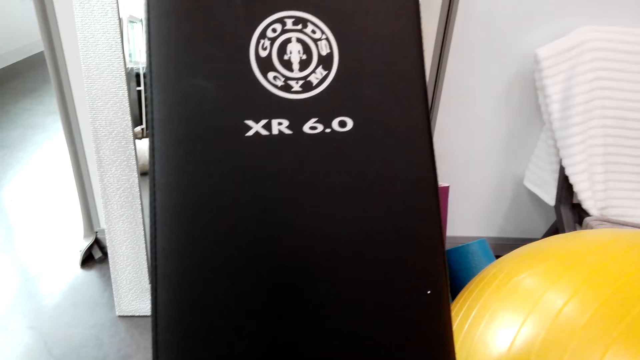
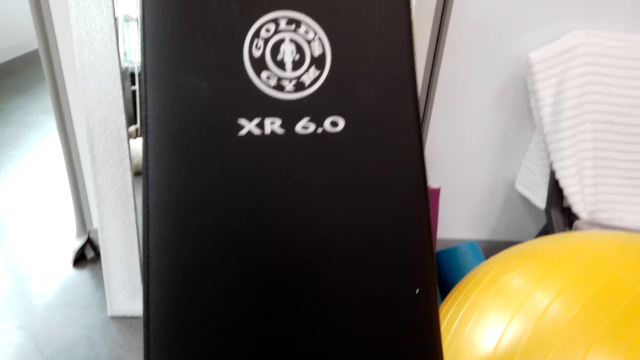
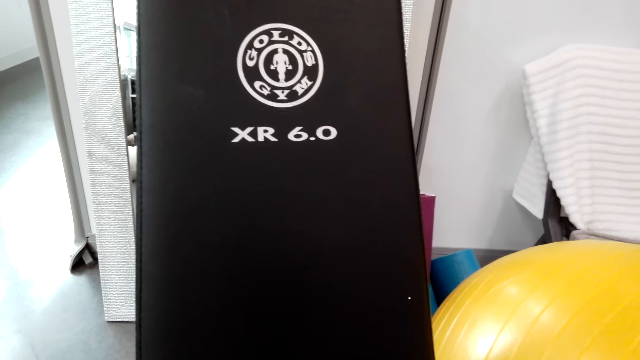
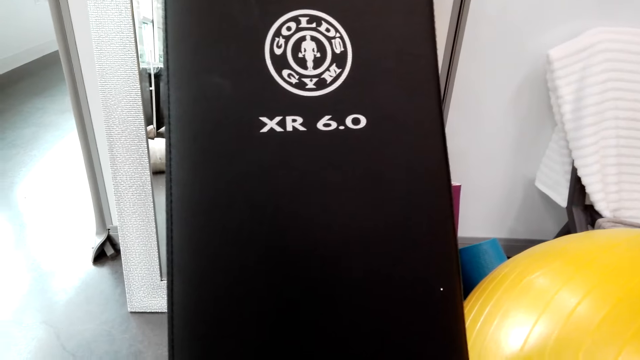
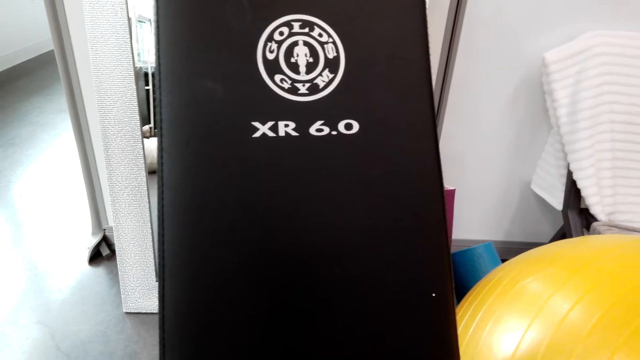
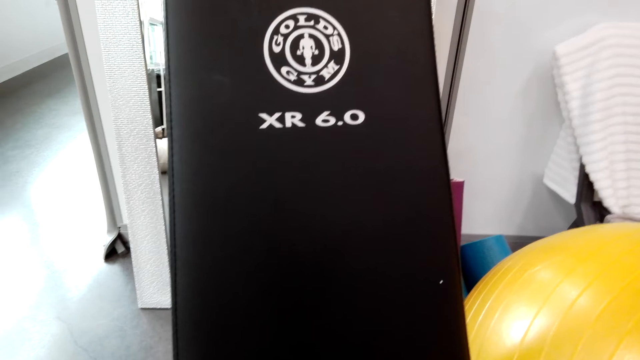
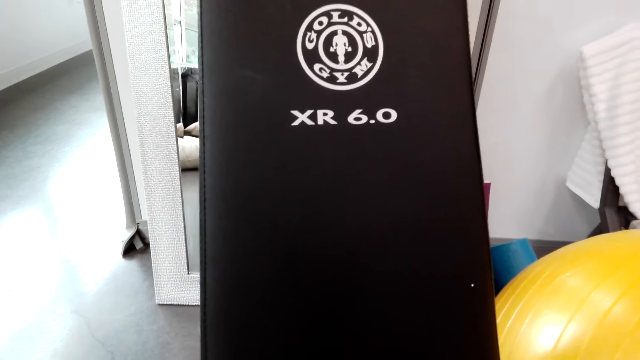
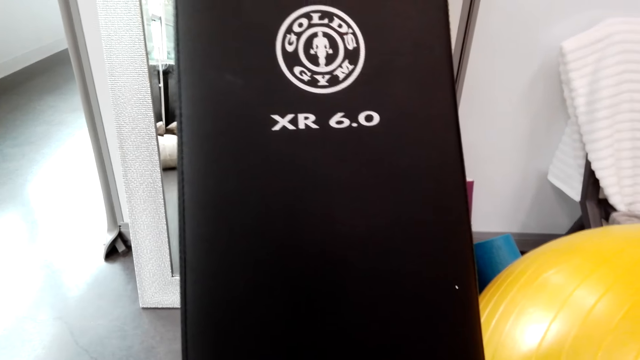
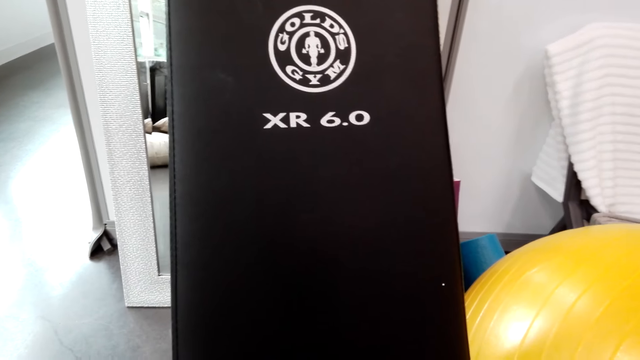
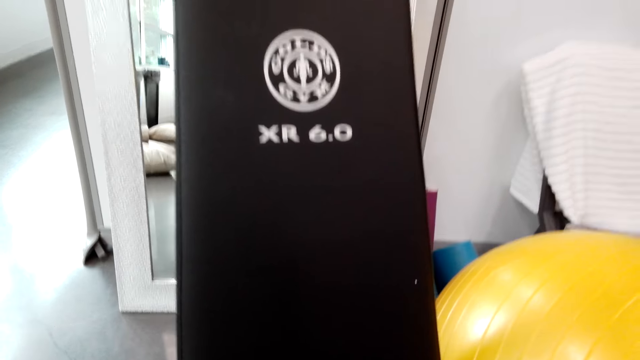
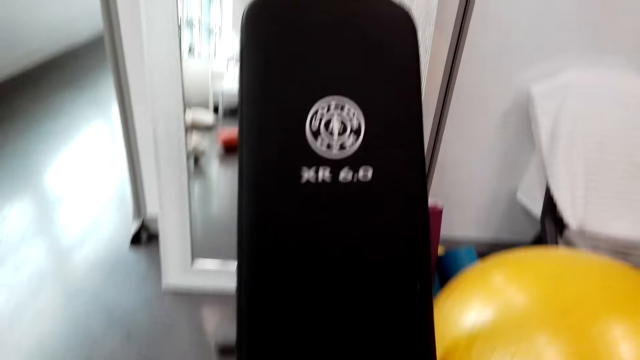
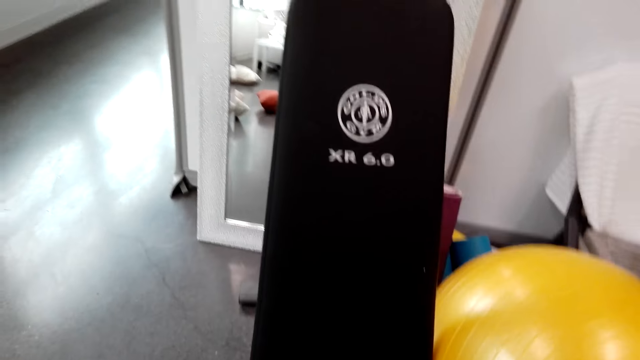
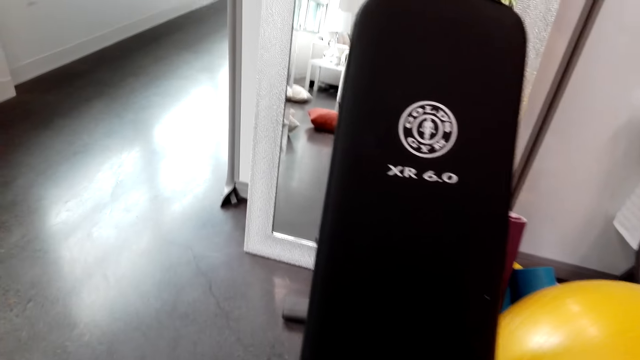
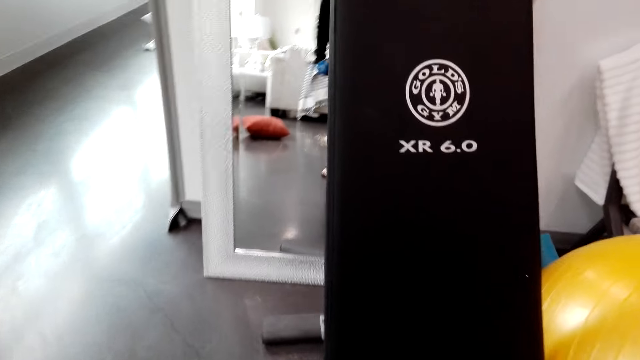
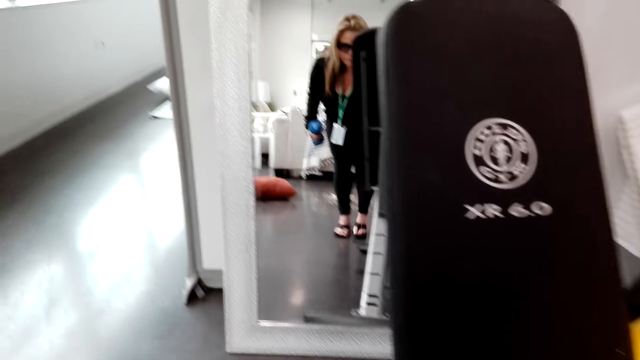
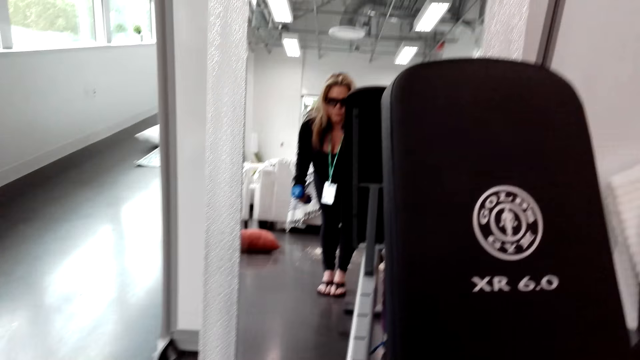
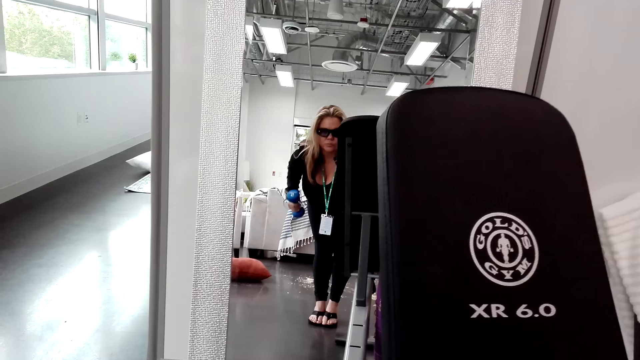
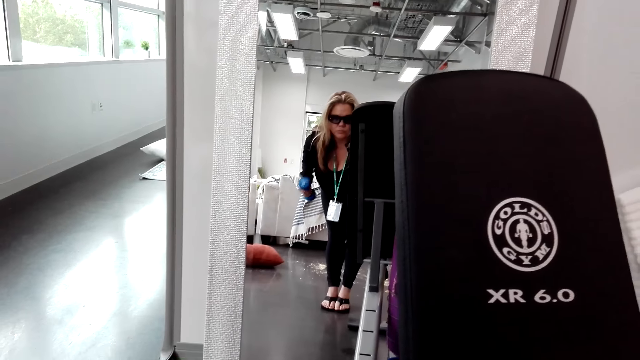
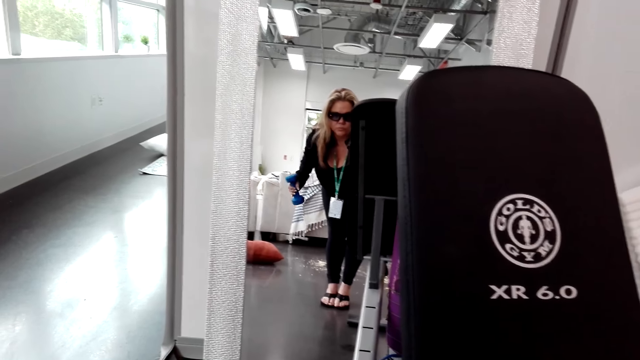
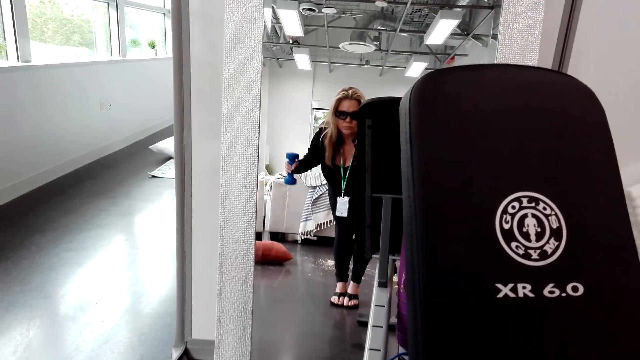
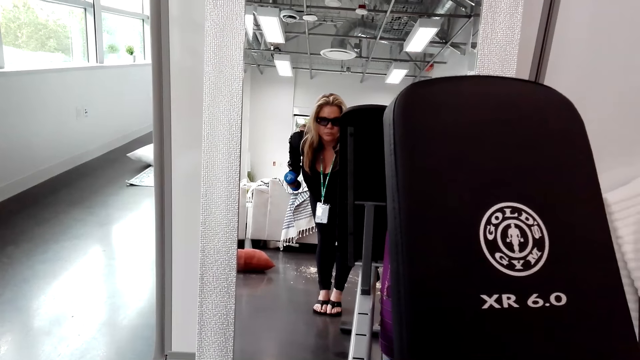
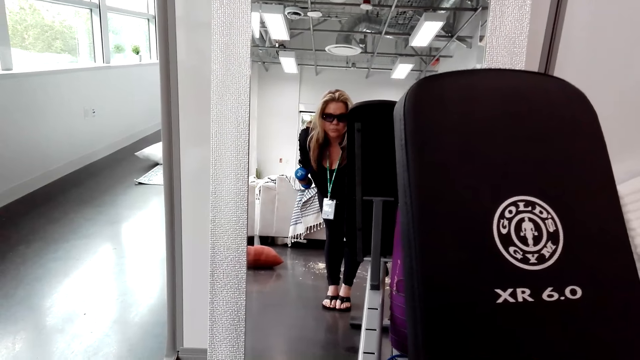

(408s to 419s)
The camera wearer looks around. They walk around. They look at the mirror. They work out with the dumbbell.

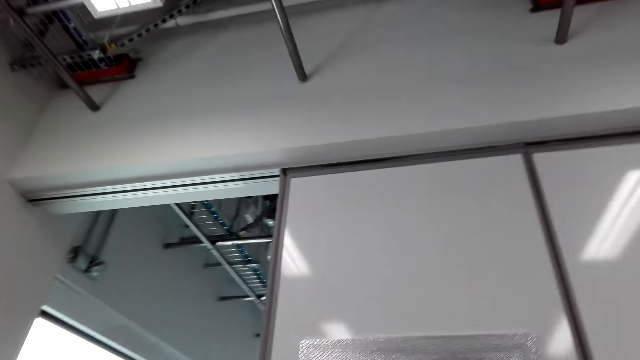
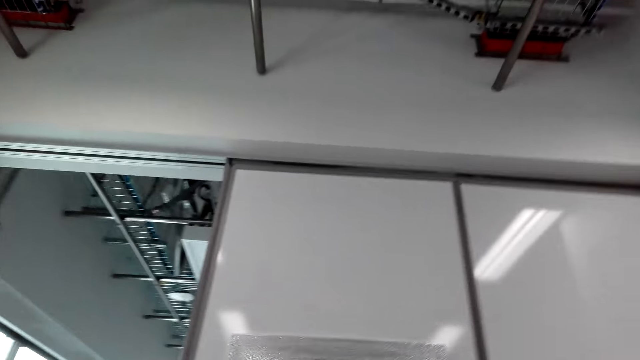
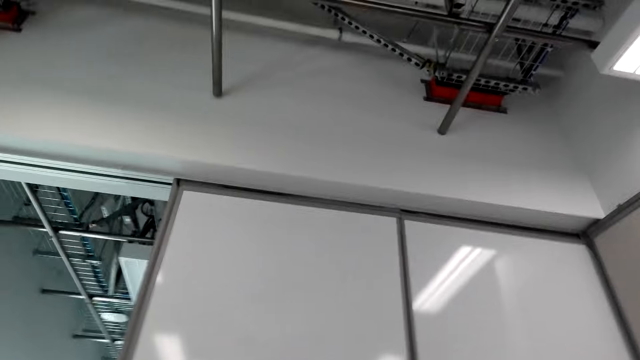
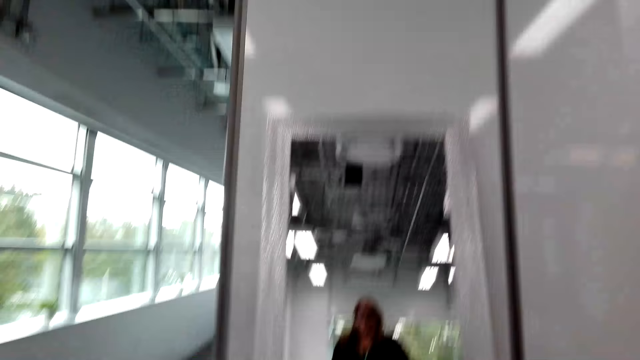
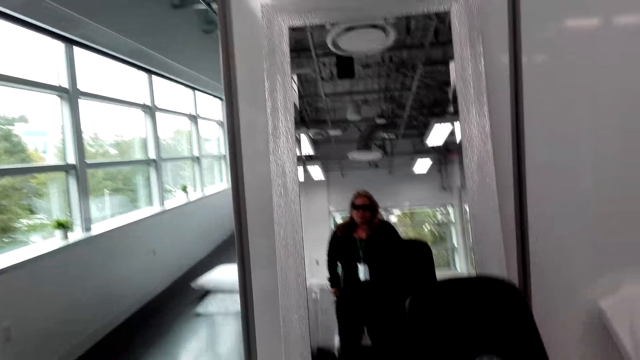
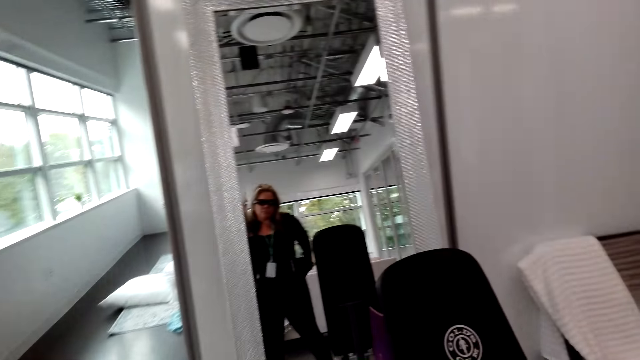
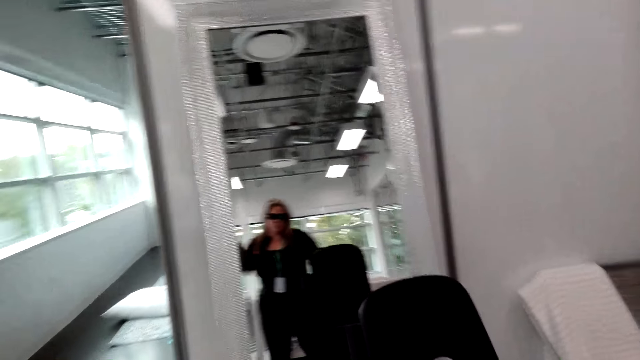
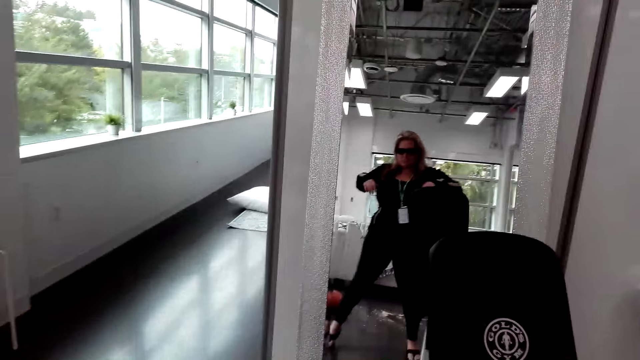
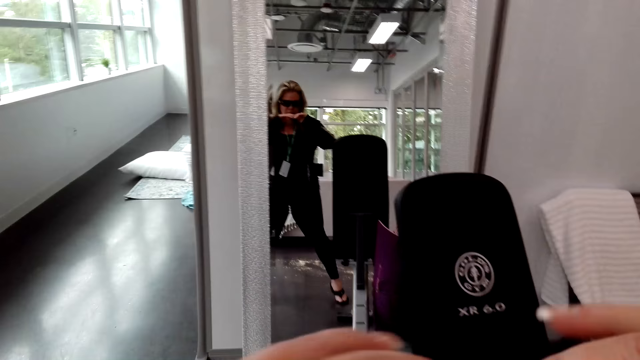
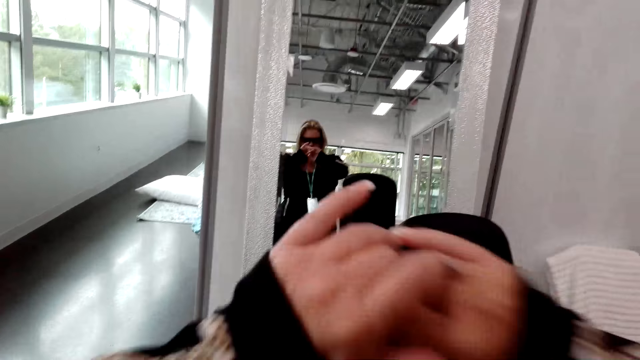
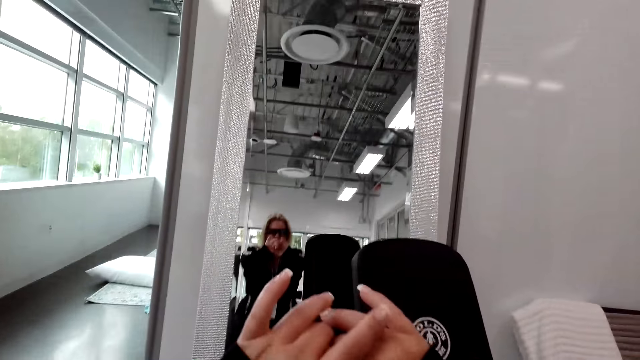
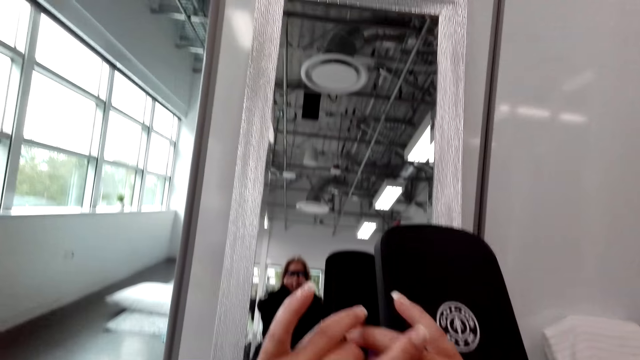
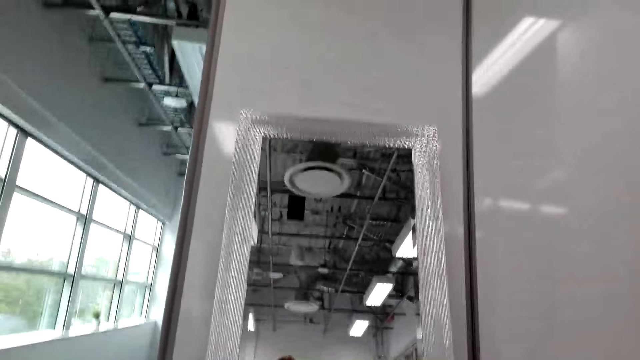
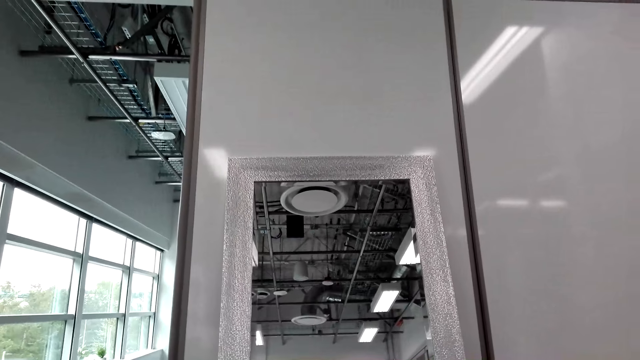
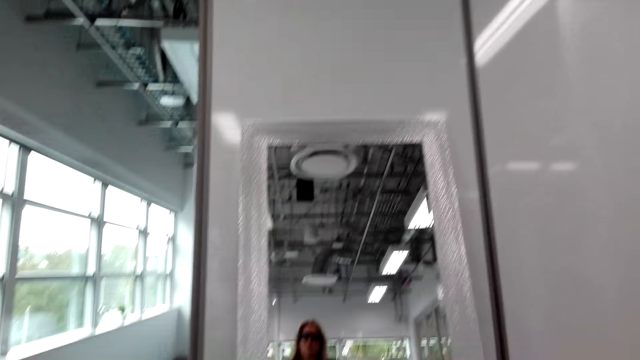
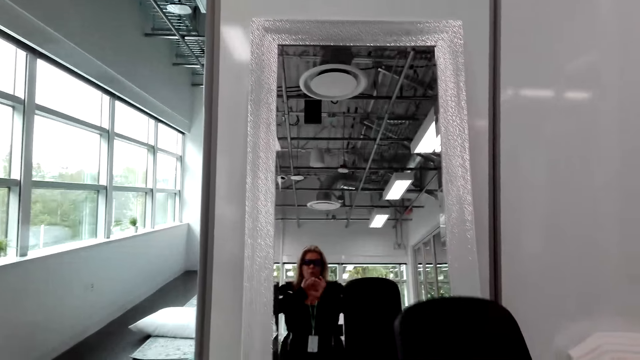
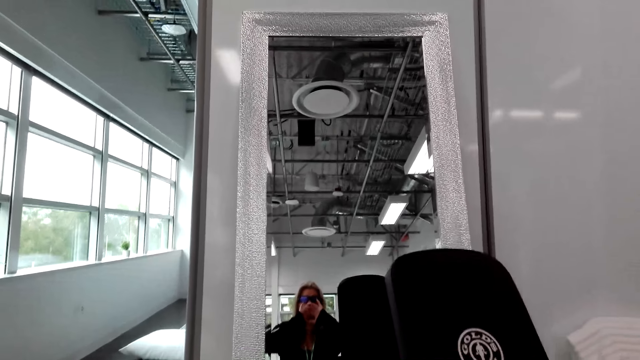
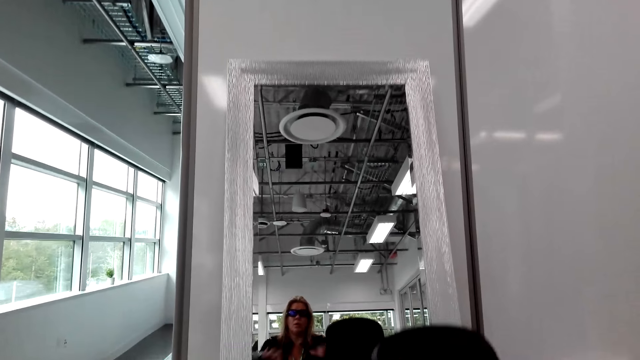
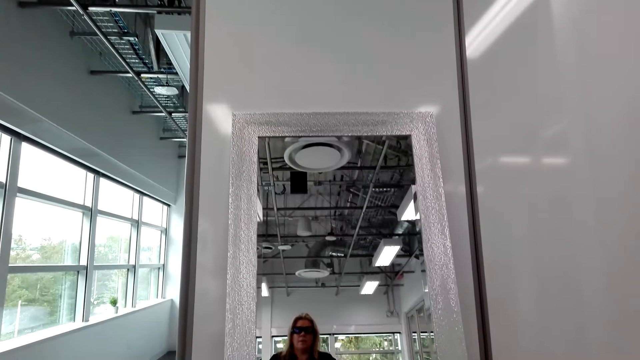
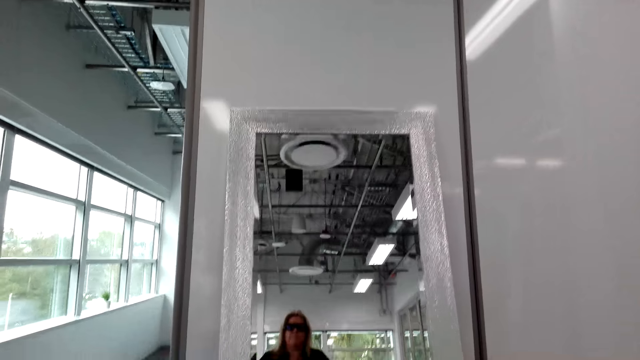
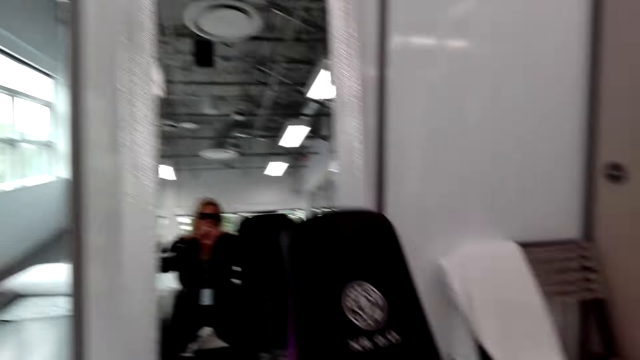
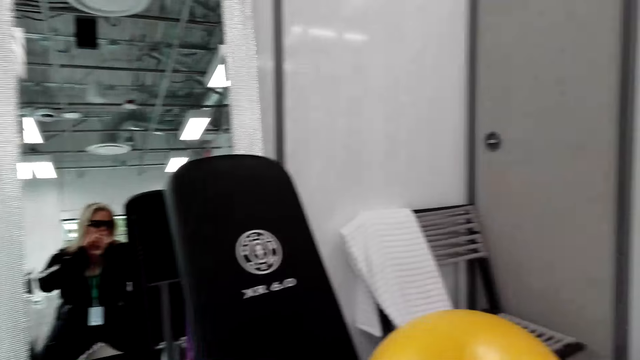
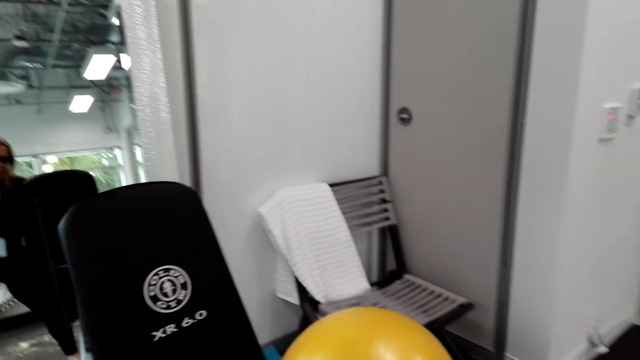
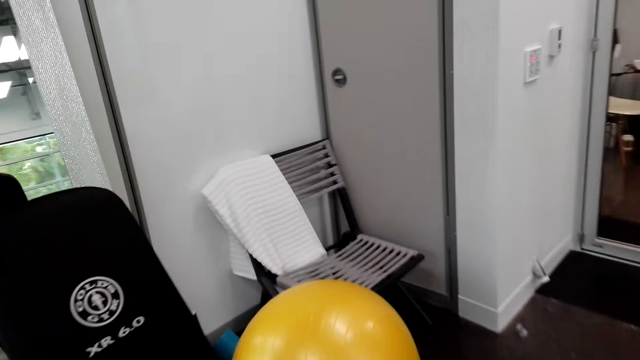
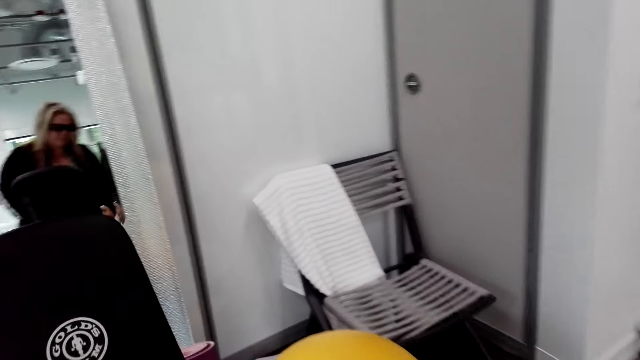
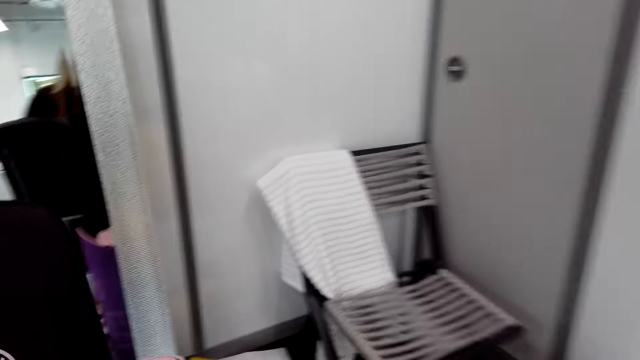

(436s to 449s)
The camera wearer looks at the mirror. She makes a step. She pulls her clothes. She lifts both hands. She stretches herself. She pulls her clothes. She lifts both hands. She squats down. She looks at the mirror. She squats down. She looks at the mirror. She squats down. She looks around. She walks around.
